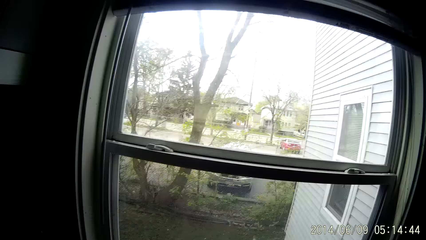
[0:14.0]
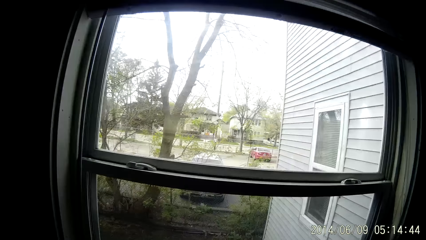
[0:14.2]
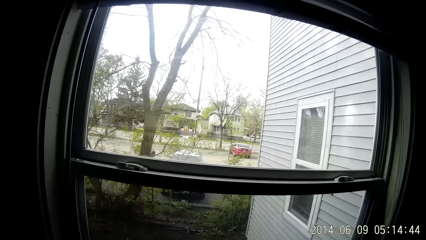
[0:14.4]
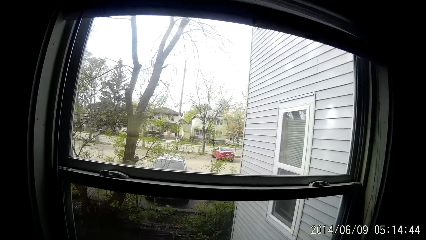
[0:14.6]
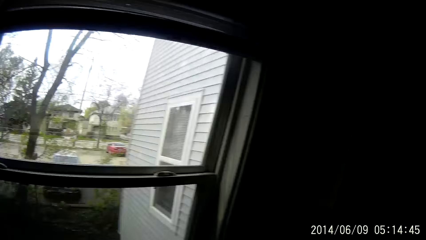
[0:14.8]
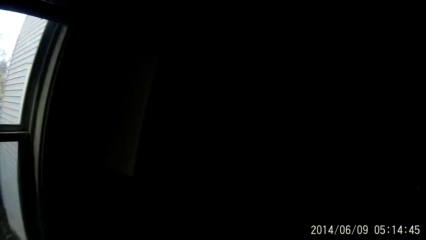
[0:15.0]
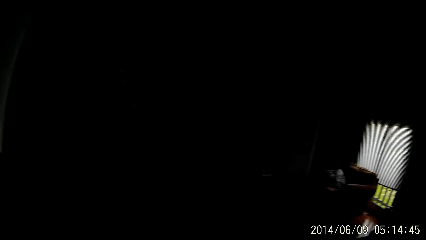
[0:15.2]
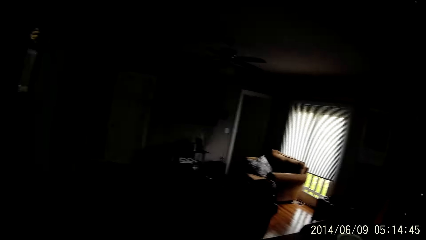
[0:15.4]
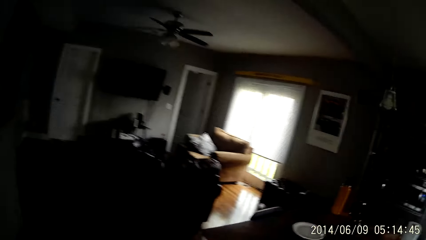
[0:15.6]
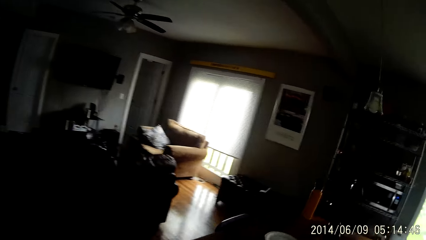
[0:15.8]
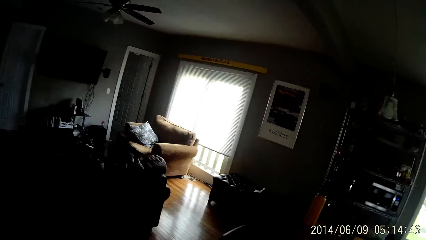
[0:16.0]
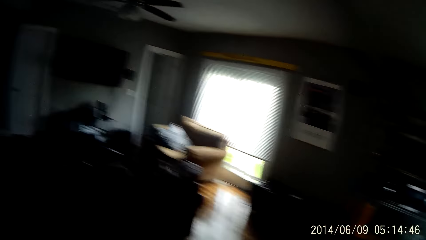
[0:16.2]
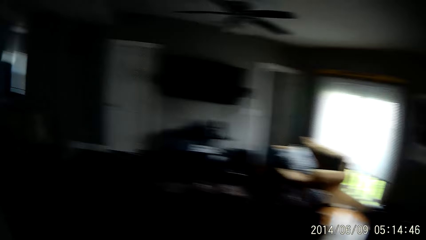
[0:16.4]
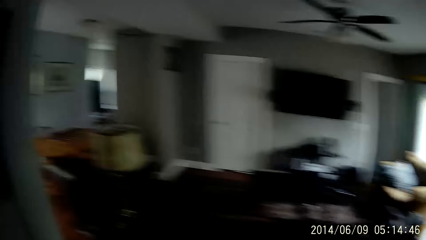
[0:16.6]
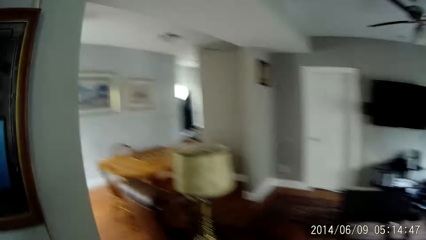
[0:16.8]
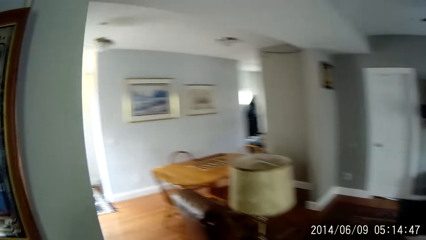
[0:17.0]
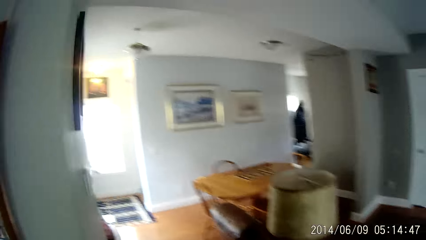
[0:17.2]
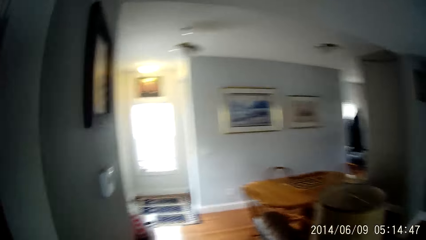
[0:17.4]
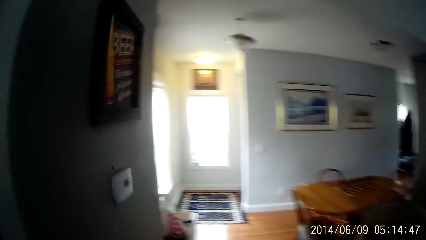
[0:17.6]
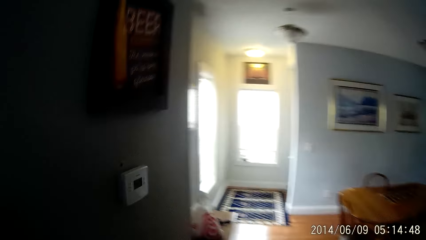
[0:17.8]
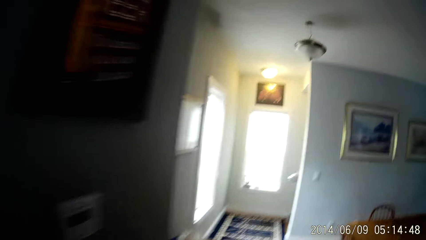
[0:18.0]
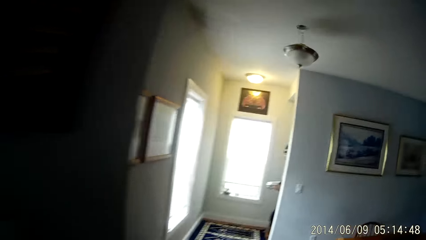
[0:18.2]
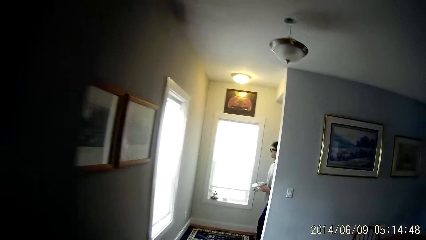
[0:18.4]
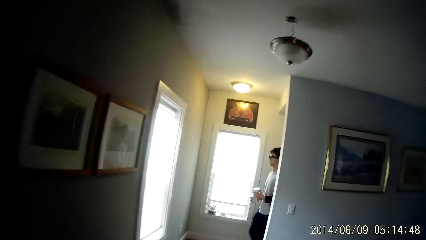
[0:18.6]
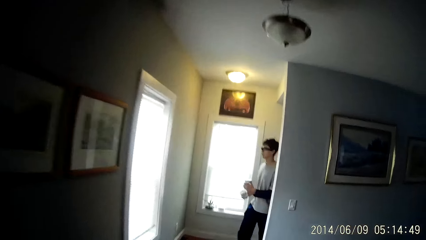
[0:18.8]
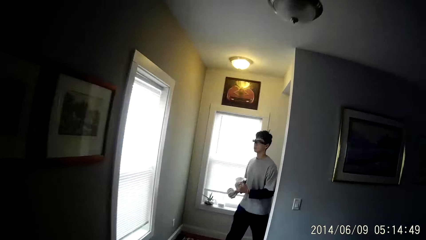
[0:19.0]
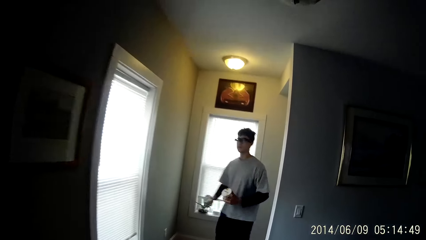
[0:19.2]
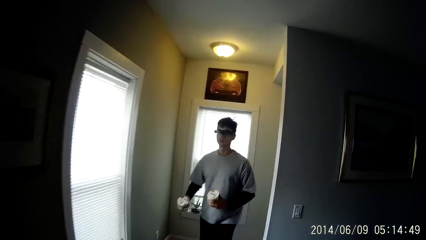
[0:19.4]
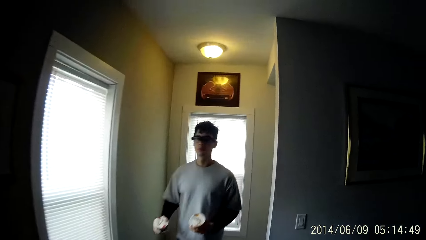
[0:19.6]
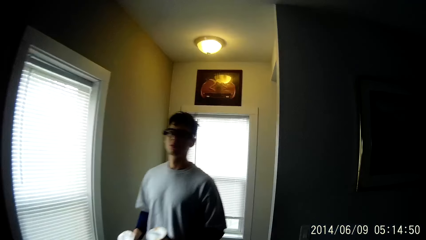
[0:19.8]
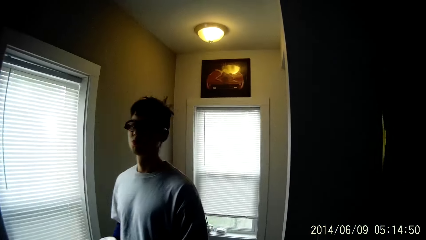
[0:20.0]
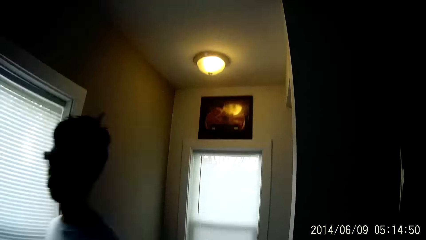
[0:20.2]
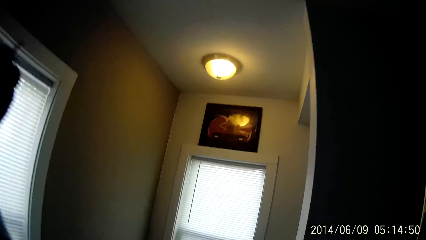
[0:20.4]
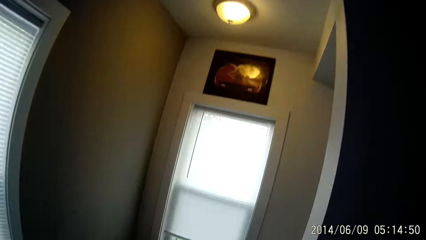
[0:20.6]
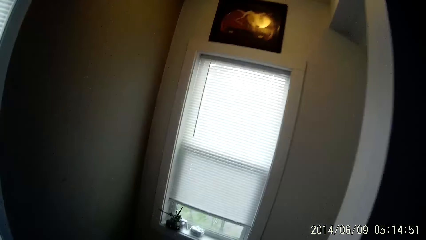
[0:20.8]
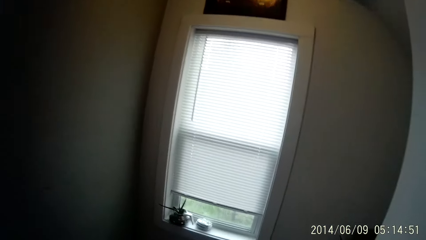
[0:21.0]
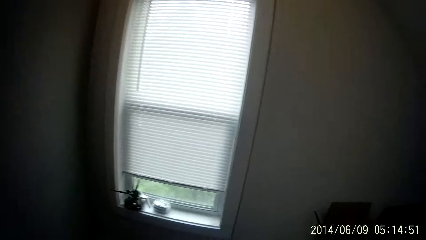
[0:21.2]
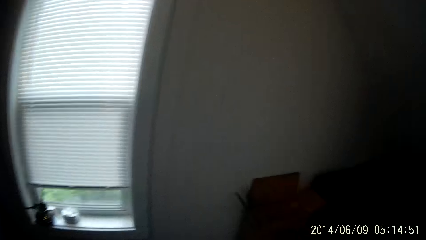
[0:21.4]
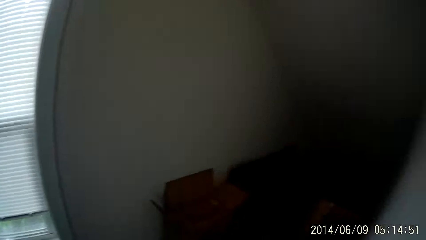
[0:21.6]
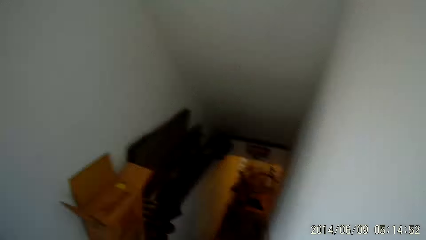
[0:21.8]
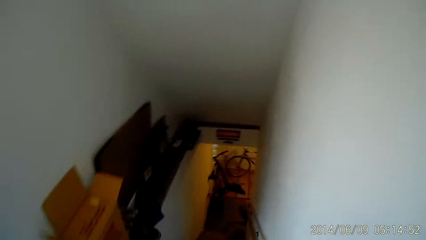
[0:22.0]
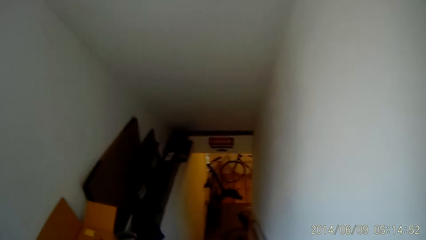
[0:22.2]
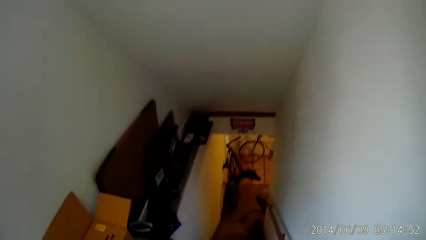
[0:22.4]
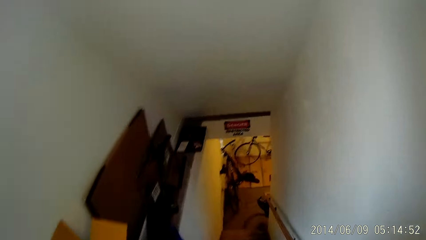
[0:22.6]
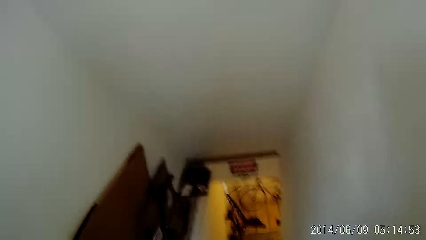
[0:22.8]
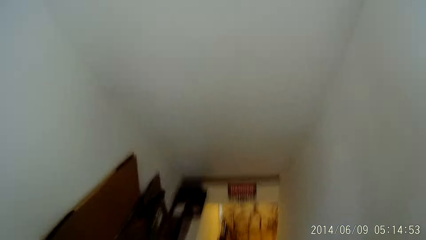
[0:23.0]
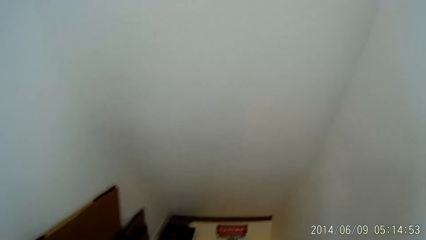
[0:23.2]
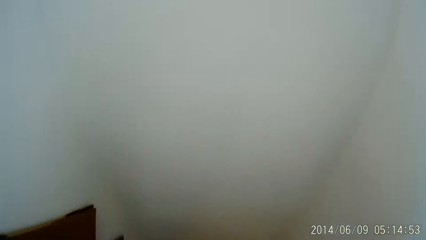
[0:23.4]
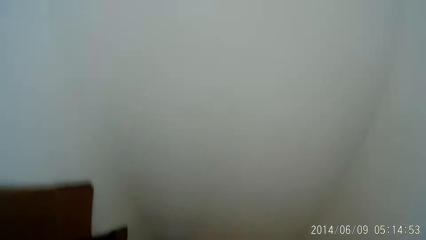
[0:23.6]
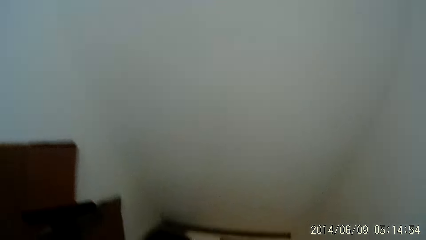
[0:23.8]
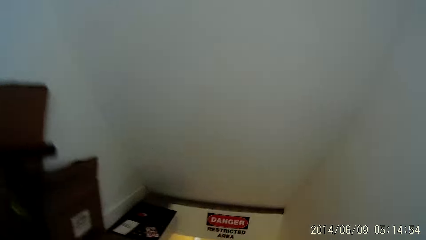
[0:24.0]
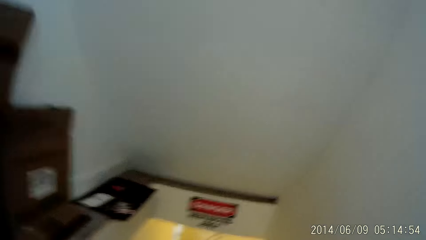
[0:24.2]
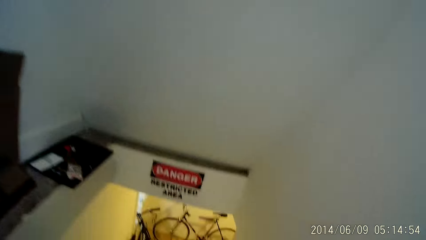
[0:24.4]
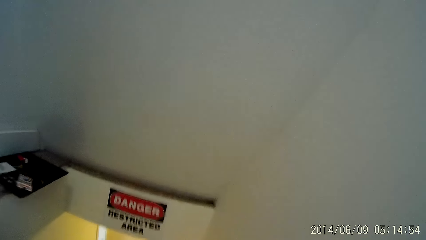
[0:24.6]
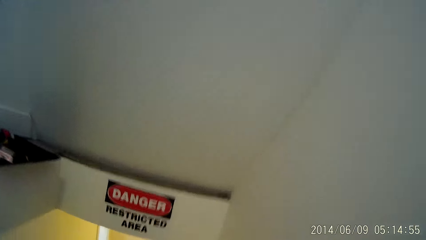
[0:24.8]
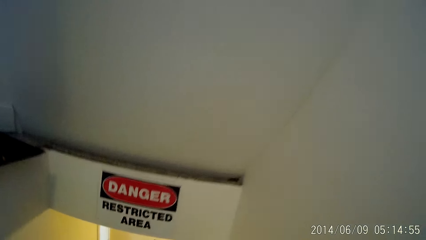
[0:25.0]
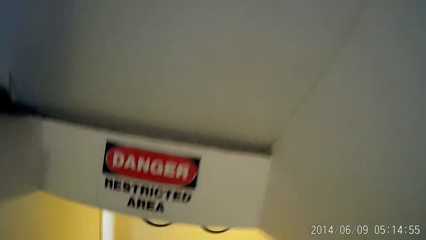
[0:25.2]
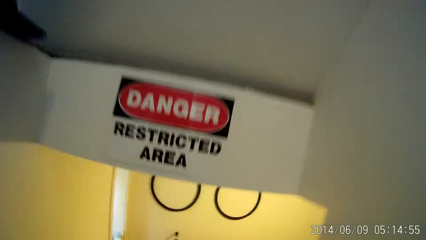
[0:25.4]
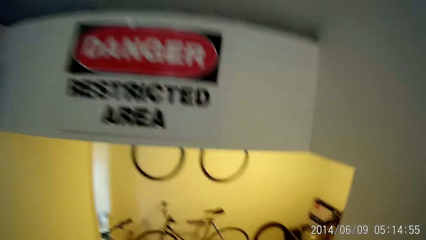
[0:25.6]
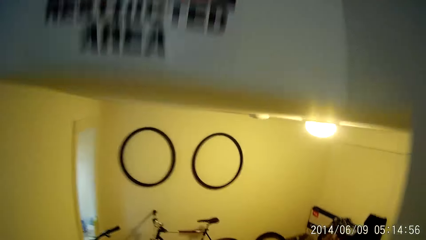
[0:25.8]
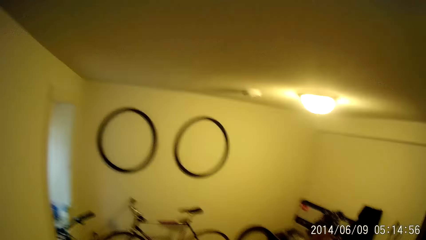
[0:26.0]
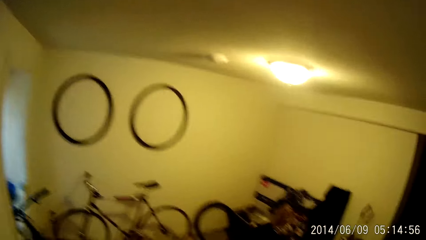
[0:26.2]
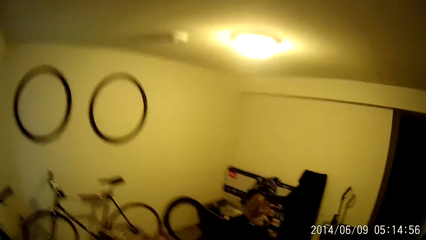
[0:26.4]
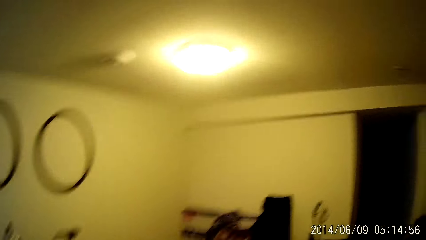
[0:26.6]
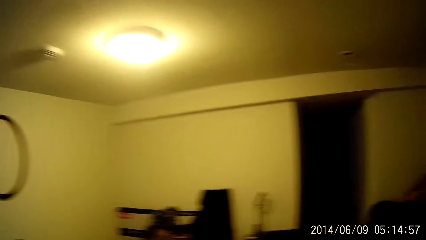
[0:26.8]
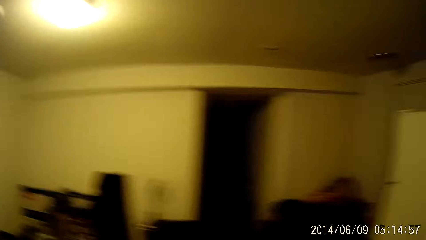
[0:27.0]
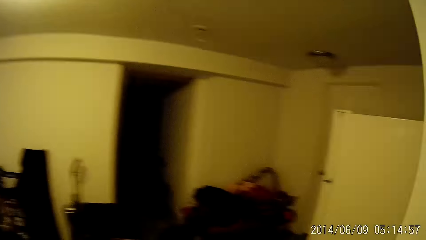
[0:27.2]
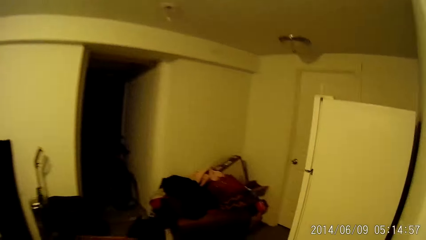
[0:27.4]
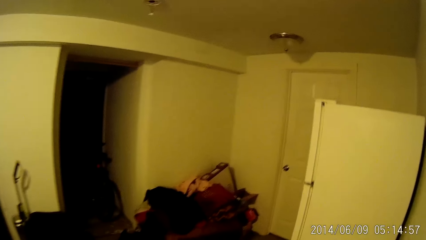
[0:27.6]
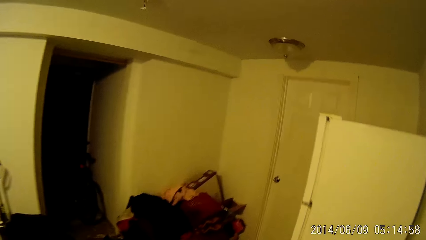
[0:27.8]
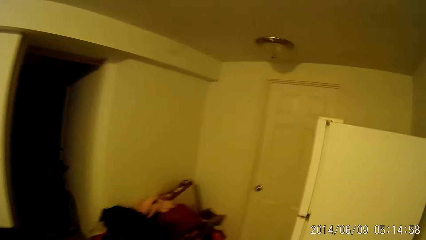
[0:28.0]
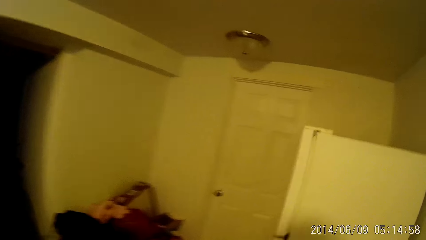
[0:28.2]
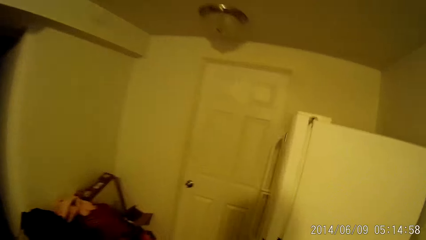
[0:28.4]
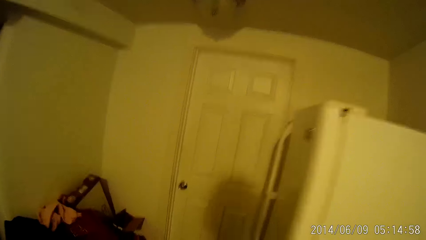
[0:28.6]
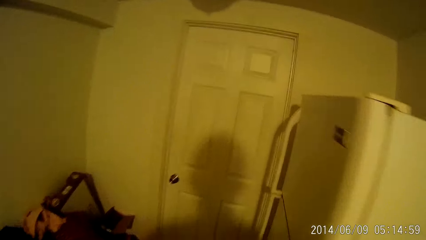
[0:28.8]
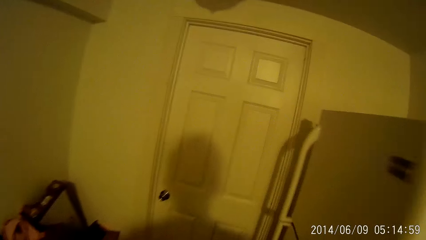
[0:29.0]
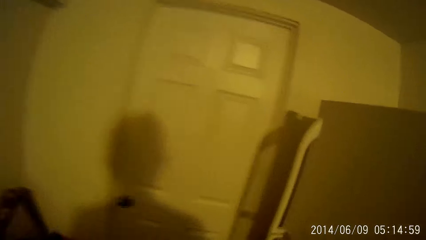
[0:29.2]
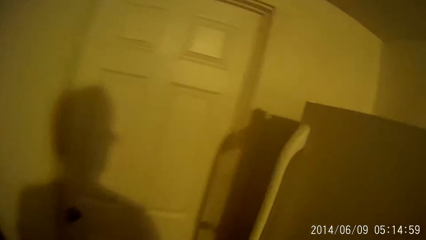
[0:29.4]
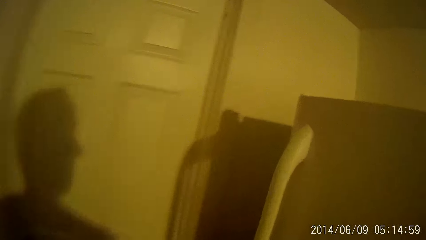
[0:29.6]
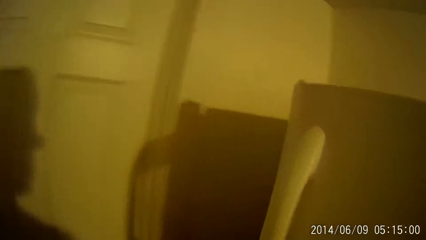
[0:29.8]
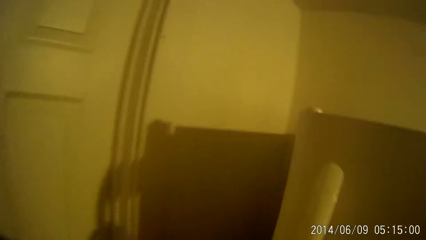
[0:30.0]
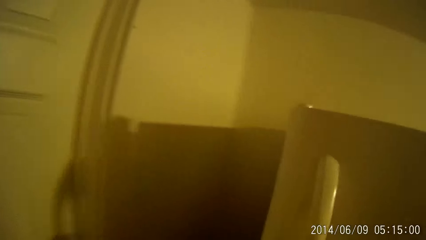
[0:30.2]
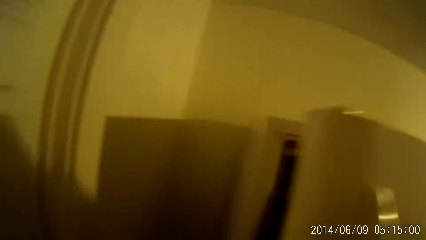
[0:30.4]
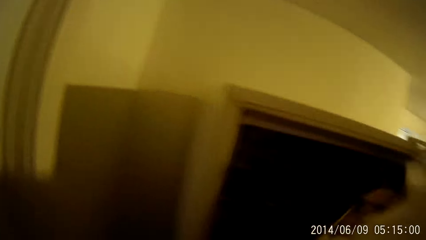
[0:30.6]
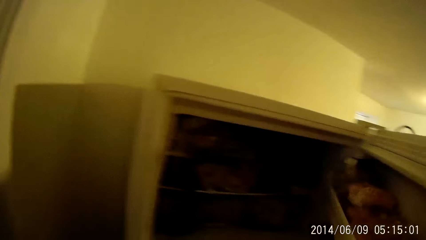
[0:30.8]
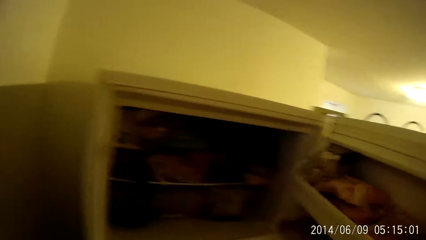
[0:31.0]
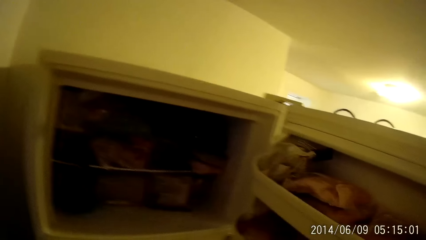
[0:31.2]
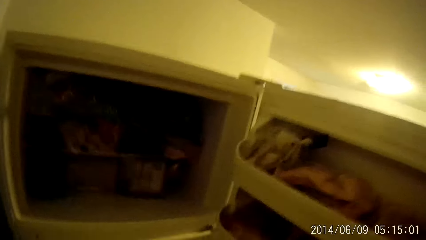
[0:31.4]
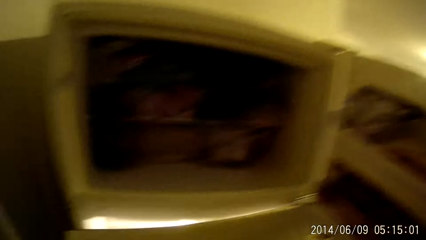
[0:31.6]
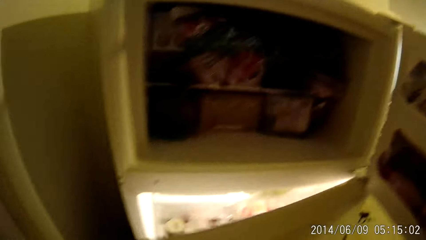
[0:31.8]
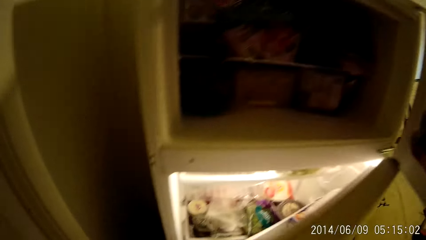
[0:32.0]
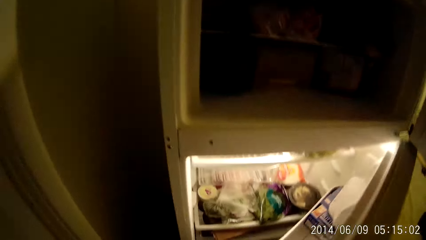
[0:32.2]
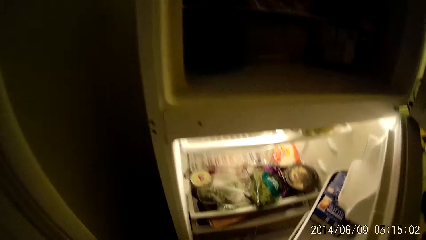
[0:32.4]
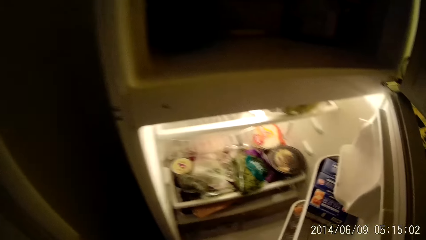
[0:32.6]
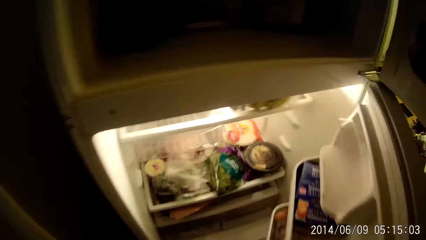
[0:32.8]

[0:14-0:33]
The camera wearer places a bowl in a sink. He moves around the room. He opens a door of a refrigerator with his right hand. He opens the door of the refrigerator with his left hand.
